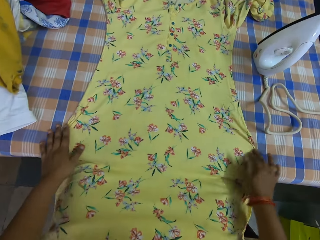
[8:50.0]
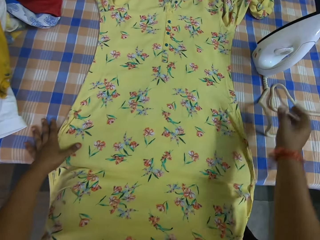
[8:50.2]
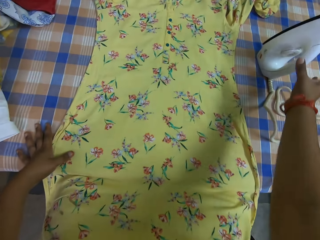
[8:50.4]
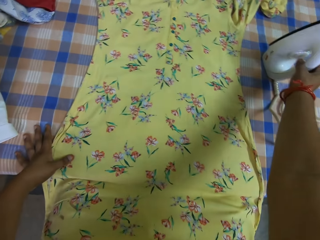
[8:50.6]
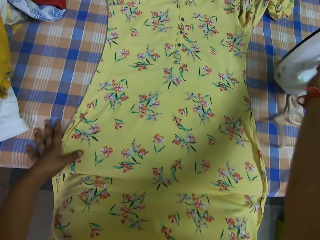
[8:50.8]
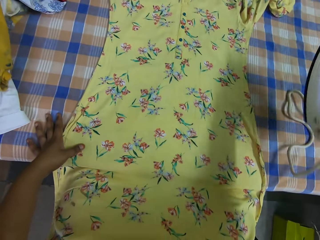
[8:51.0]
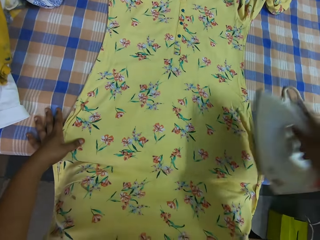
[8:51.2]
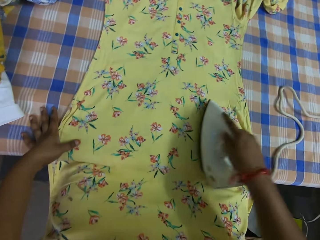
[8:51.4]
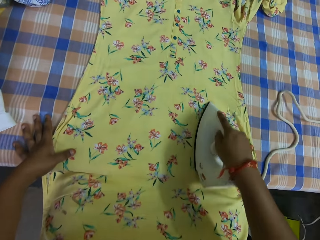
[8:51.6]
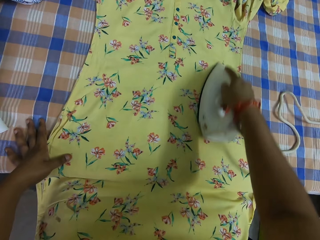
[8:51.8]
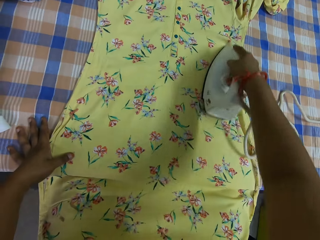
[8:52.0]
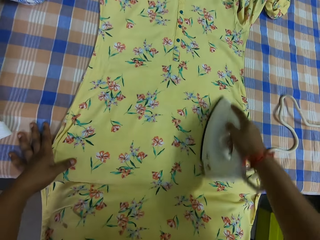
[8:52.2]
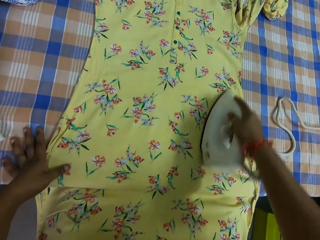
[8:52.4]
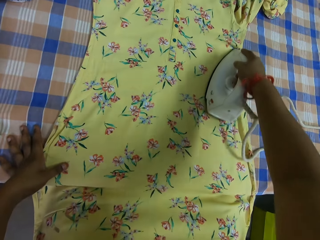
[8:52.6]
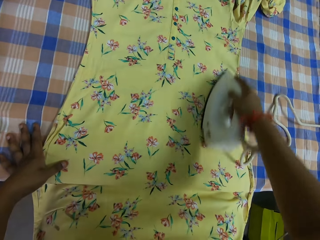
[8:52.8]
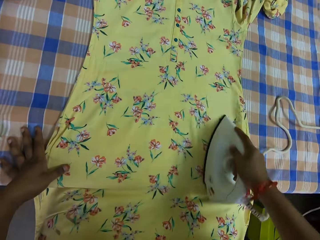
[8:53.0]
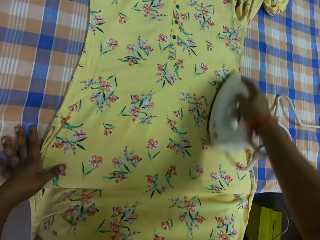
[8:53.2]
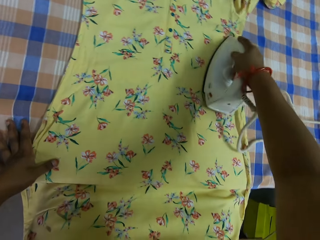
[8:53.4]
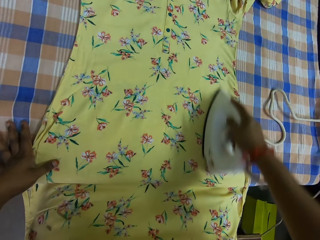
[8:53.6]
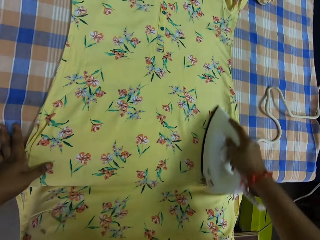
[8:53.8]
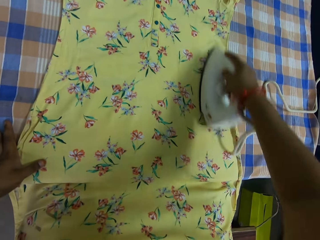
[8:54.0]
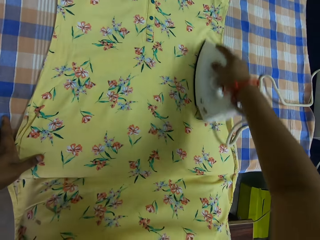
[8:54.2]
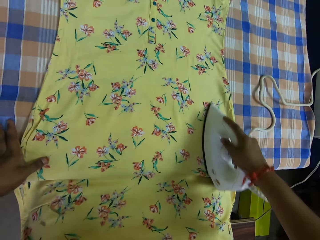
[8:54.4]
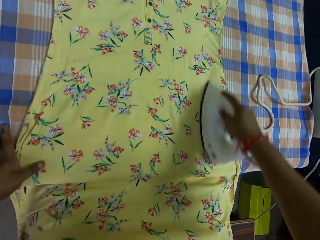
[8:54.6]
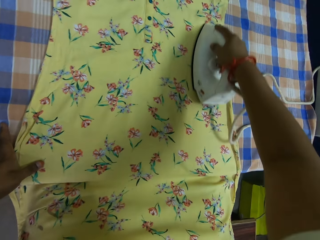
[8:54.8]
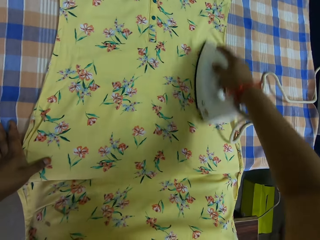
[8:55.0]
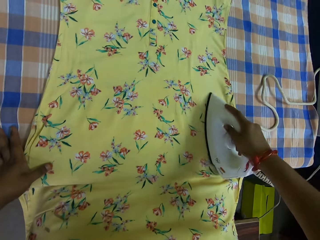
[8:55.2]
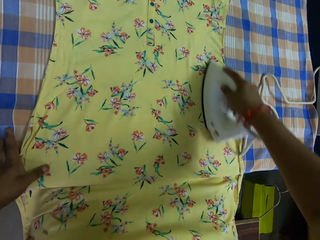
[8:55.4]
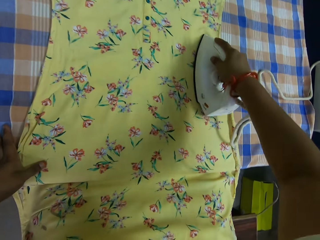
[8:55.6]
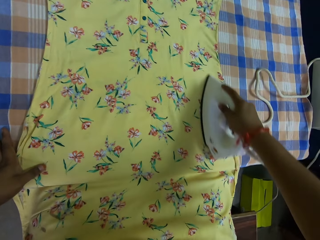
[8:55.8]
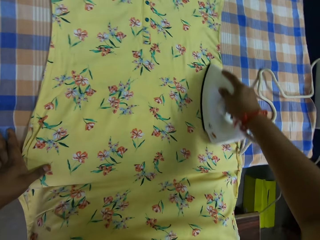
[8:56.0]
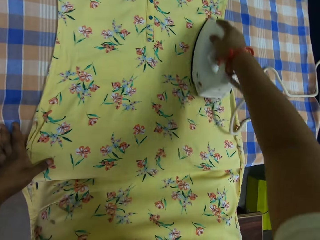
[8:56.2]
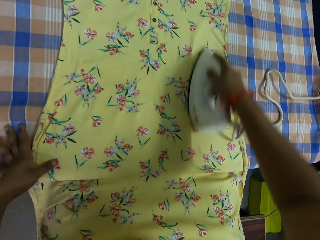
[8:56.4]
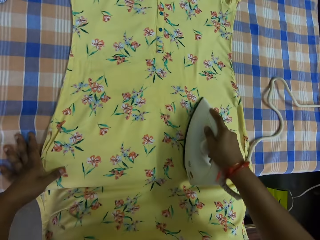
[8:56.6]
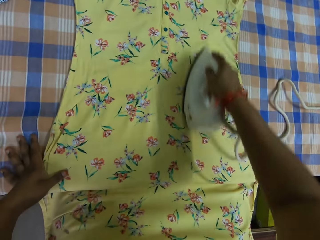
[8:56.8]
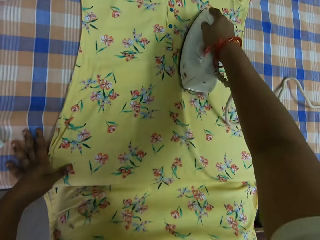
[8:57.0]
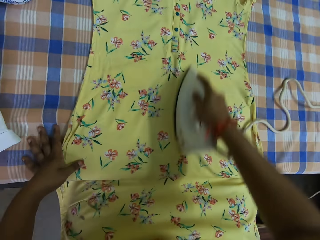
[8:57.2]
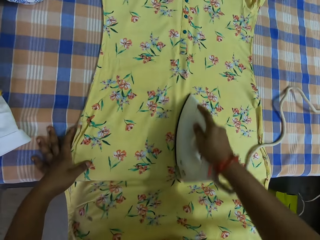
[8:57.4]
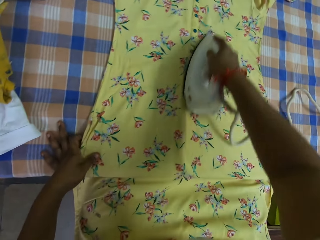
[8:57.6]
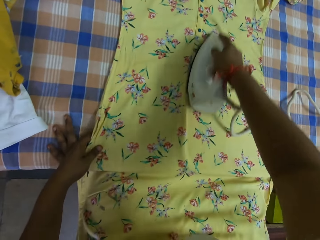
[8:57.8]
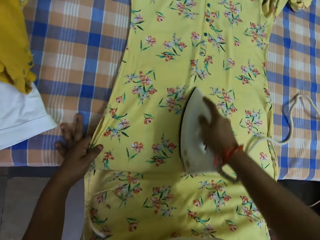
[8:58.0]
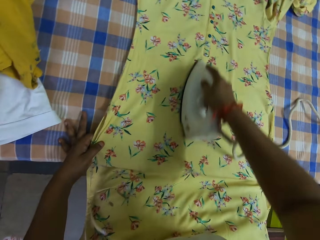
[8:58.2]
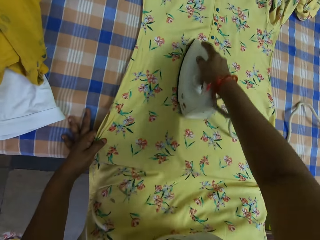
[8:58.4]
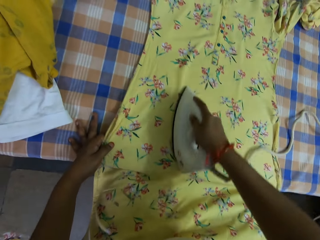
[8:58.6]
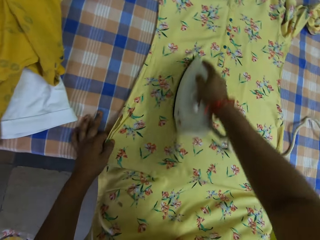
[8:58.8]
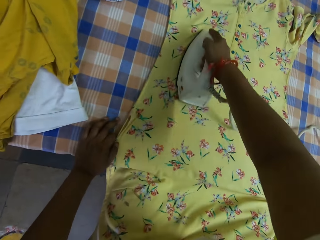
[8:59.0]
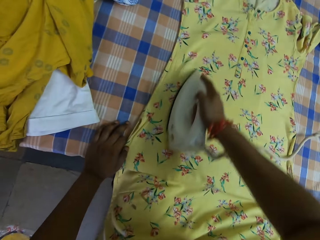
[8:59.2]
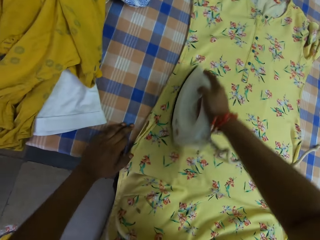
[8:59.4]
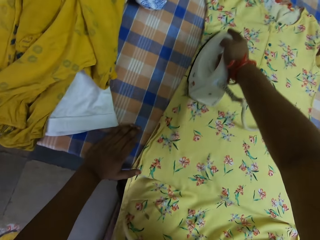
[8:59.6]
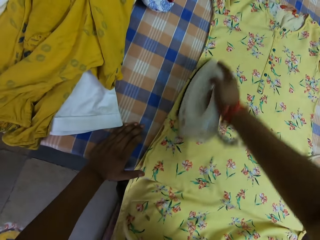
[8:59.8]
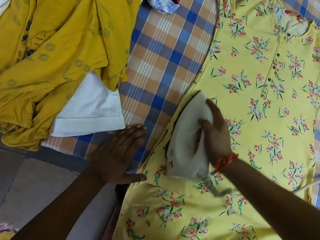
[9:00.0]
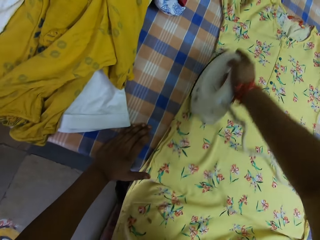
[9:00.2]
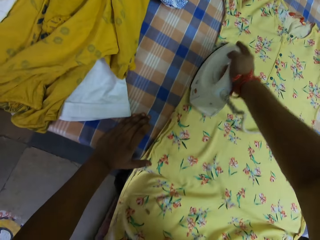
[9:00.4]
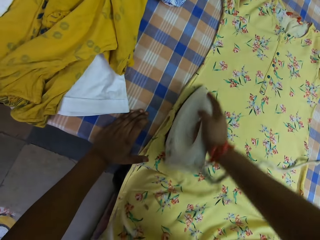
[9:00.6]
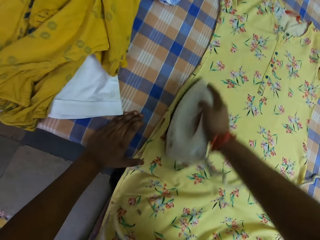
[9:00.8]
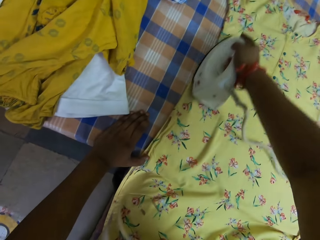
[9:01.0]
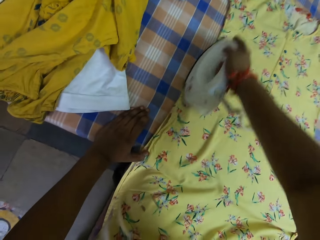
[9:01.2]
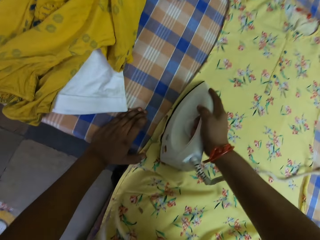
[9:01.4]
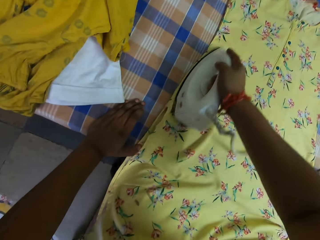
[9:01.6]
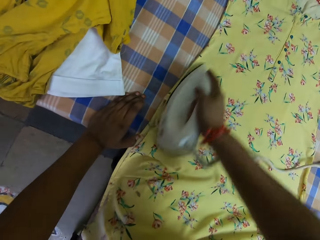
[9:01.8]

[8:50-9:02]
The camera wearer takes the pressing iron from the table with her right hand. She irons the dress on the table with the pressing iron in her right hand.

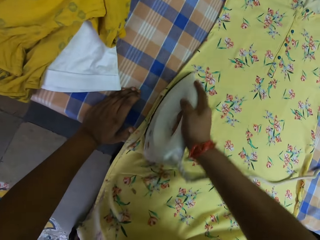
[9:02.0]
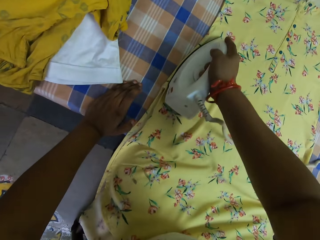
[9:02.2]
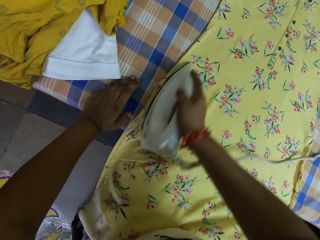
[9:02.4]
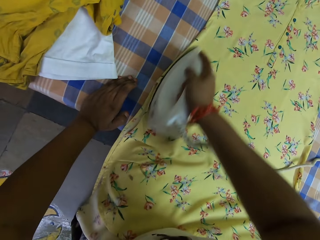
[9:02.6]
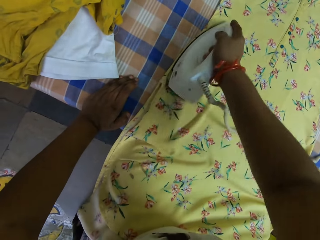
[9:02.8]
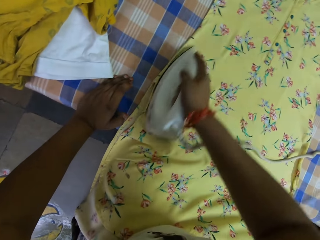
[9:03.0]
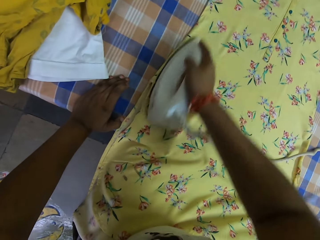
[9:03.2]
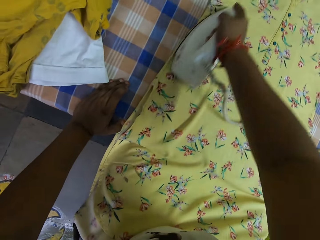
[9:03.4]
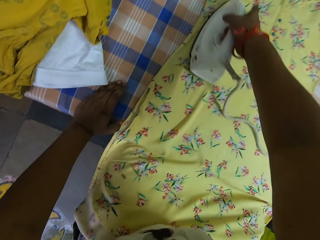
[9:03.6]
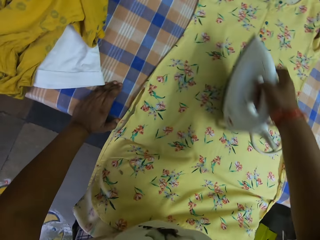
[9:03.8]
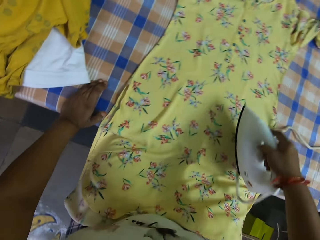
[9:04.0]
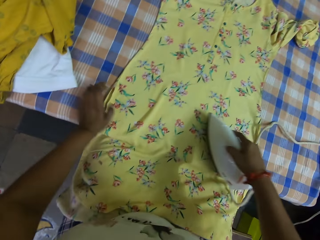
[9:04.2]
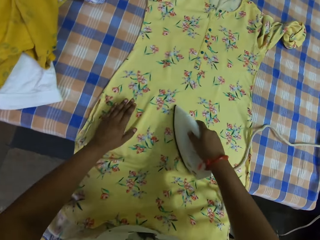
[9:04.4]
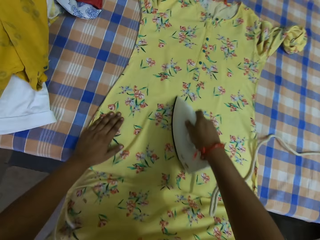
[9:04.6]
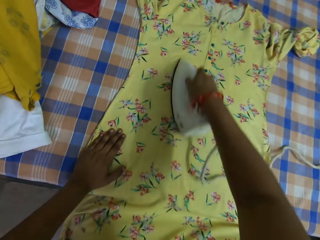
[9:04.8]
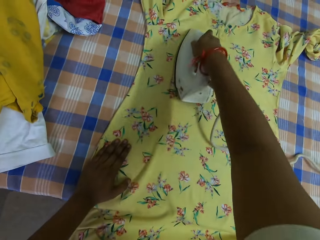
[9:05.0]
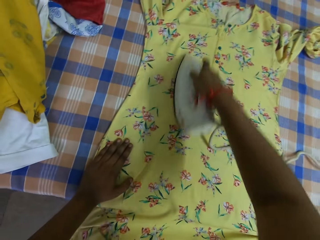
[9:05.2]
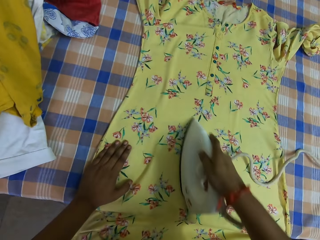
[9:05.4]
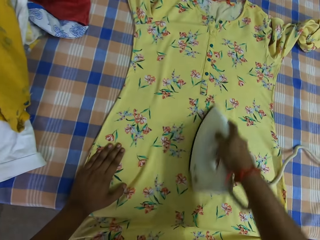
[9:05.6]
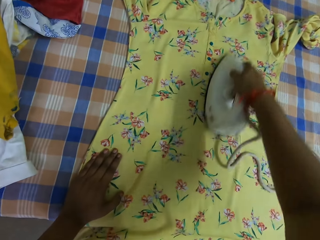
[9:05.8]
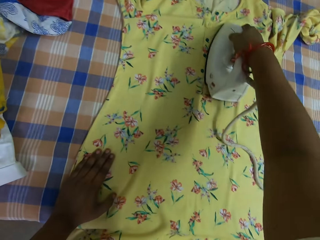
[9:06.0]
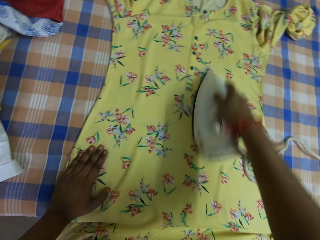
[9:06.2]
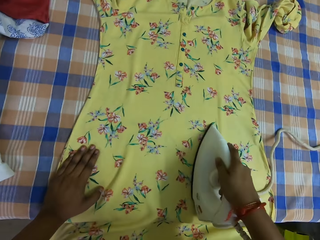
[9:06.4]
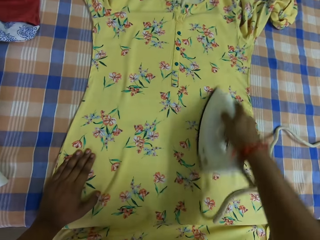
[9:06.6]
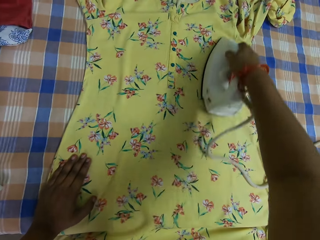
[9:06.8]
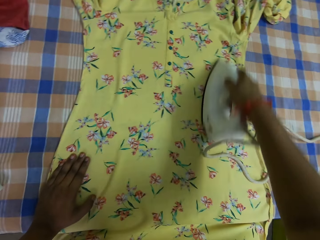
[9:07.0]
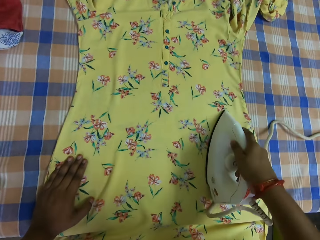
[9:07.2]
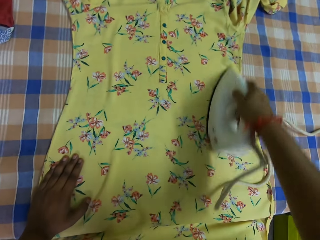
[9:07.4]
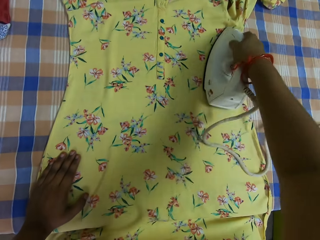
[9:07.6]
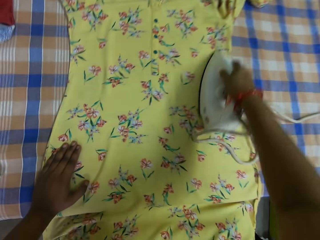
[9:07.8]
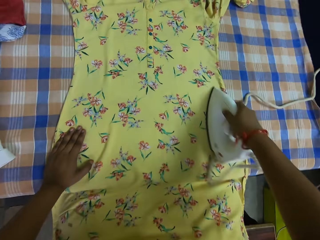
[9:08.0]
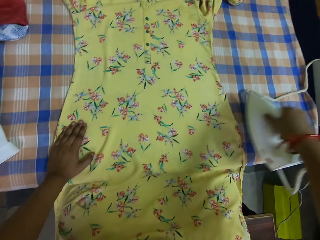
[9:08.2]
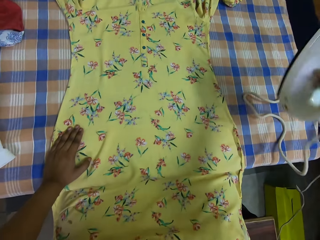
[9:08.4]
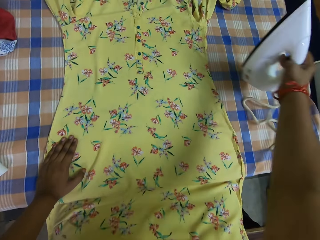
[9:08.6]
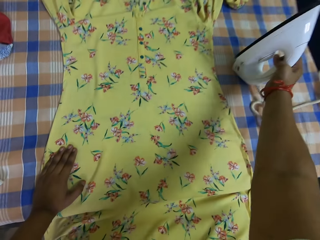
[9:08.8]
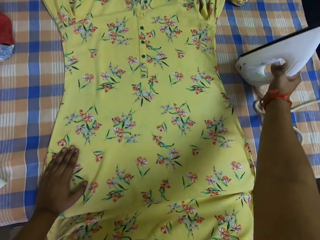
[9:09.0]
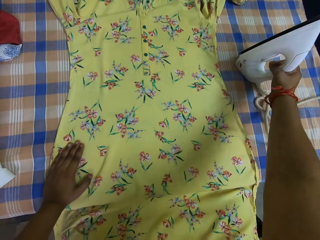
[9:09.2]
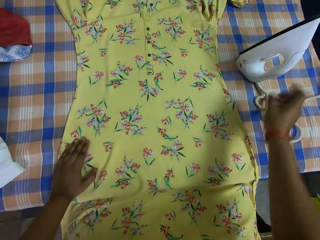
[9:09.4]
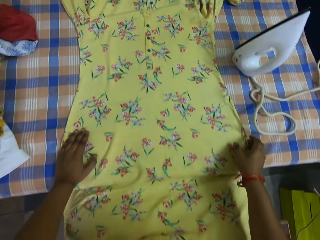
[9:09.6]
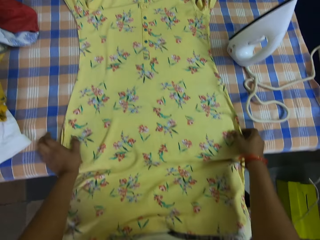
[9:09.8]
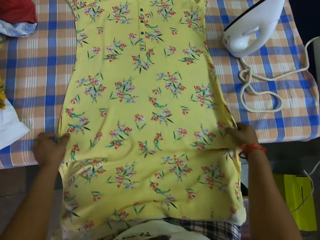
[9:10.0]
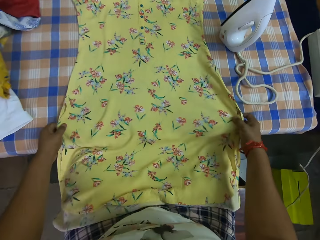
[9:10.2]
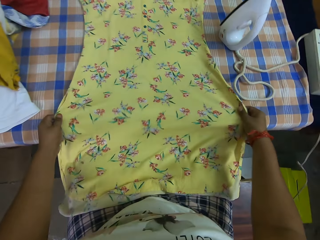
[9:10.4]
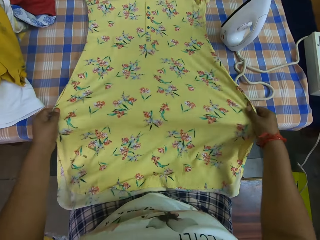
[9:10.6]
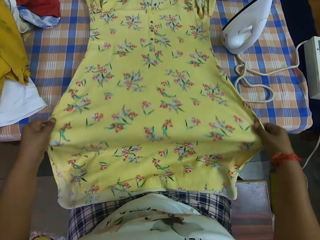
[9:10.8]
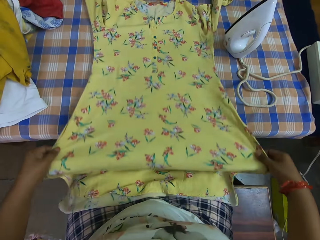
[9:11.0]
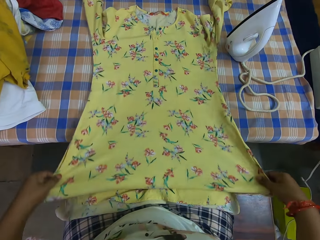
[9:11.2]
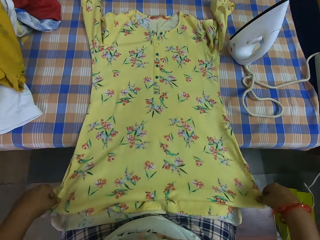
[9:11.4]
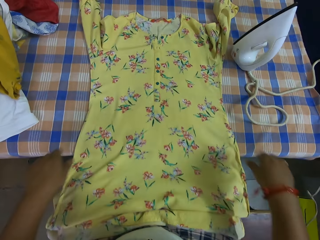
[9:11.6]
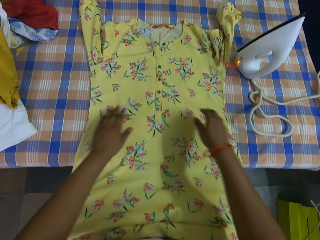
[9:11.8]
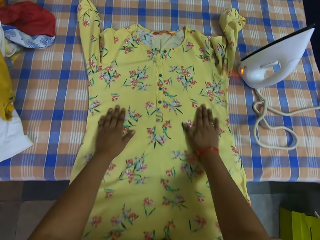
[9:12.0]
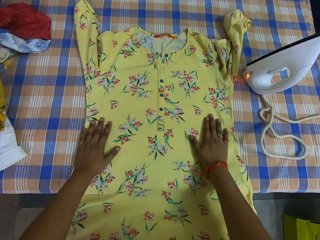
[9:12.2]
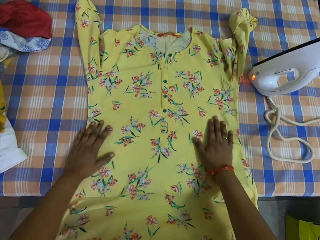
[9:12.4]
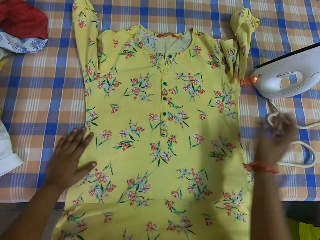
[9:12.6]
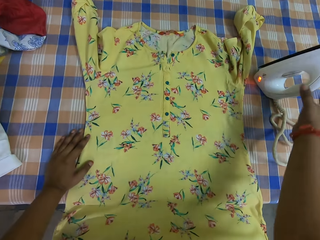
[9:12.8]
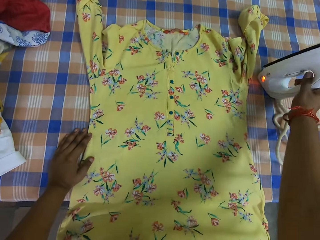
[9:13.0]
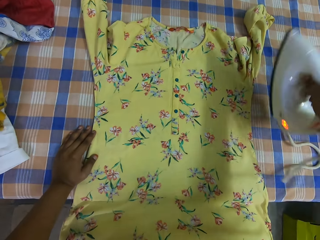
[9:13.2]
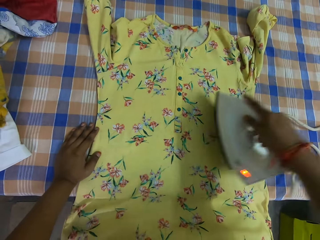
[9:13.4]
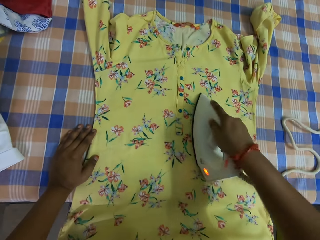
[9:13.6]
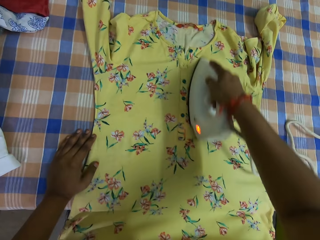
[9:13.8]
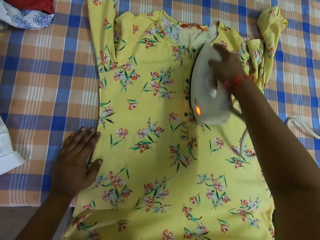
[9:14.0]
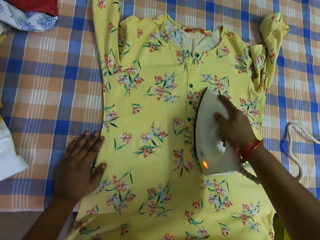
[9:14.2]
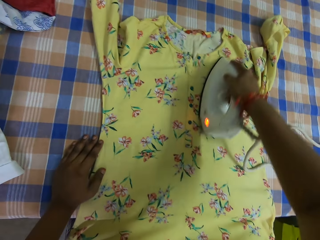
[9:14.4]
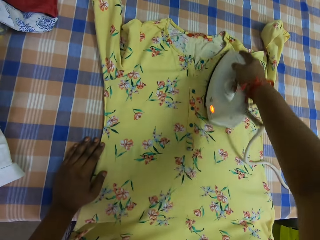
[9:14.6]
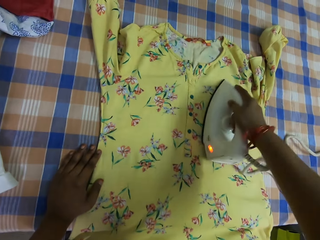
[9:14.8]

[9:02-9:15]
The camera wearer places her left hand on the dress. She drops the pressing iron on the table with her right hand. She adjusts the dress on the table with both hands. She holds the dress. She takes the pressing iron from the table with her right hand. She irons the dress on the table with the pressing iron in her right hand.
